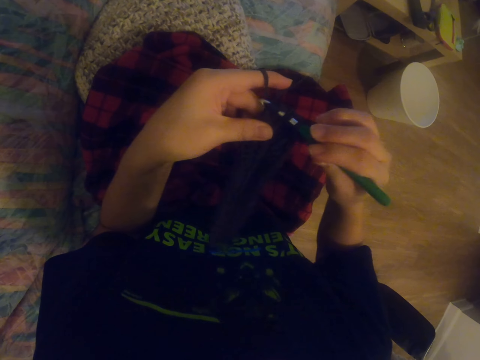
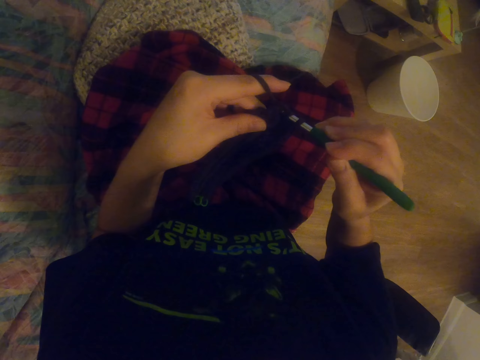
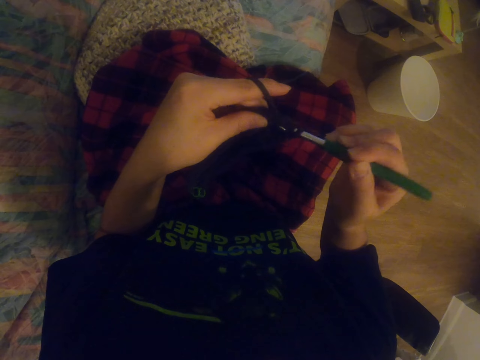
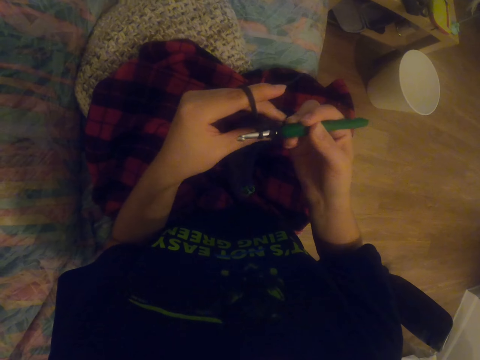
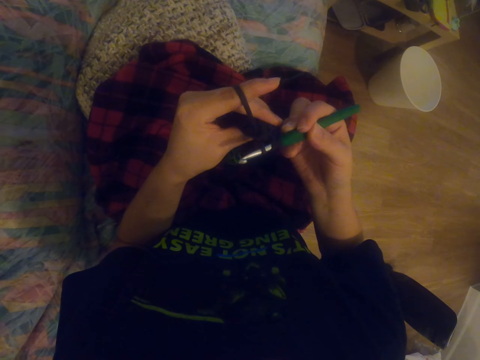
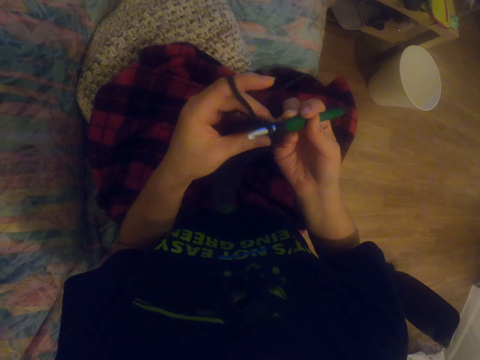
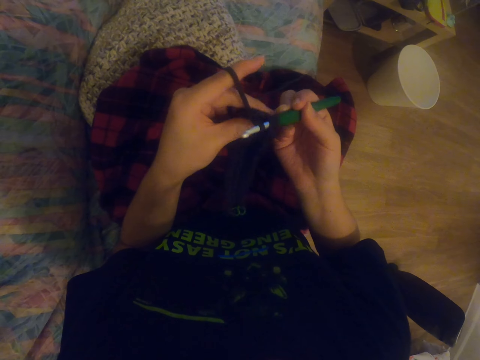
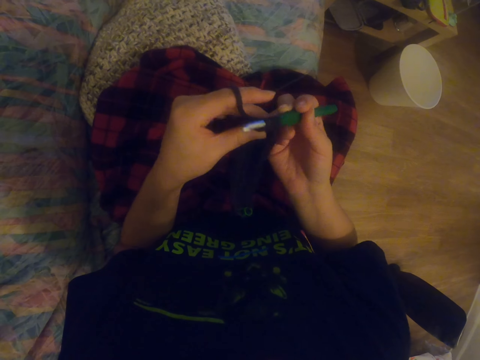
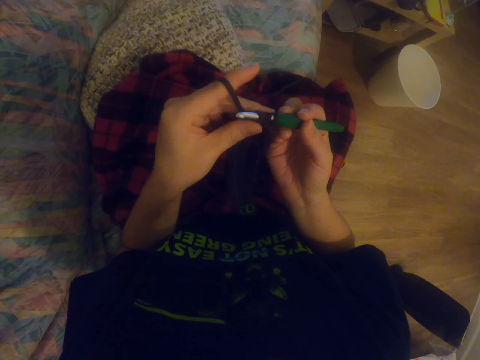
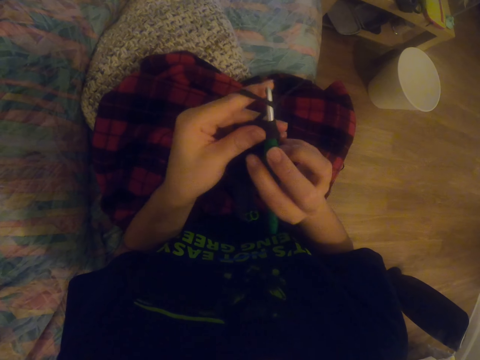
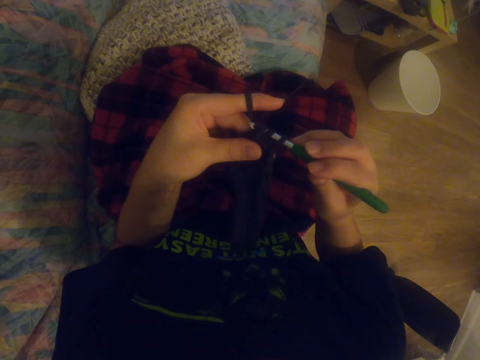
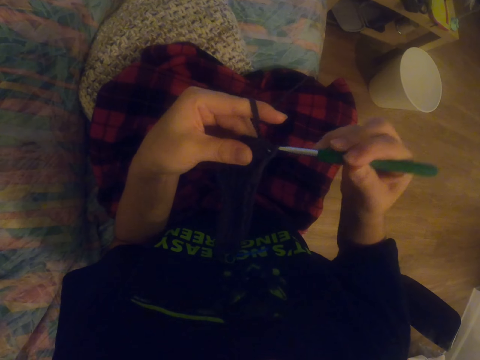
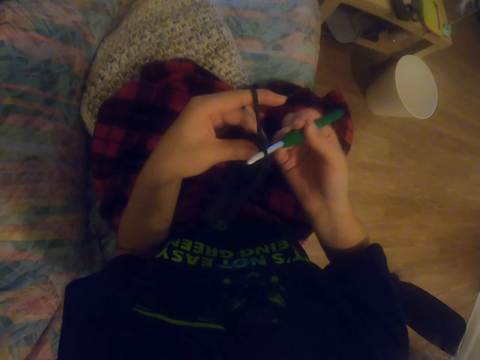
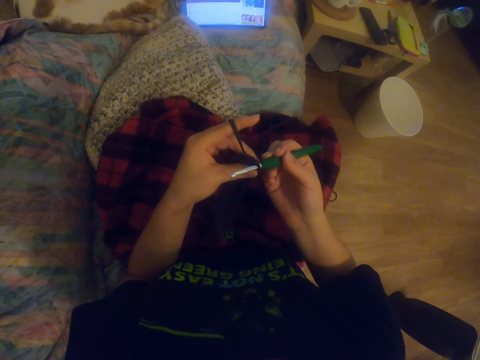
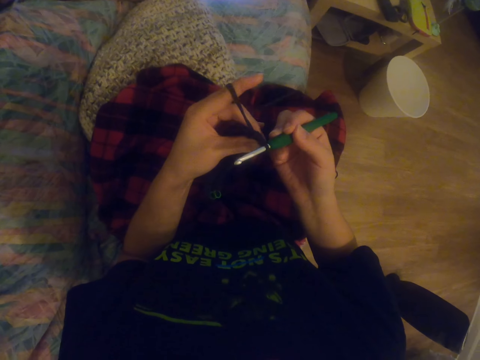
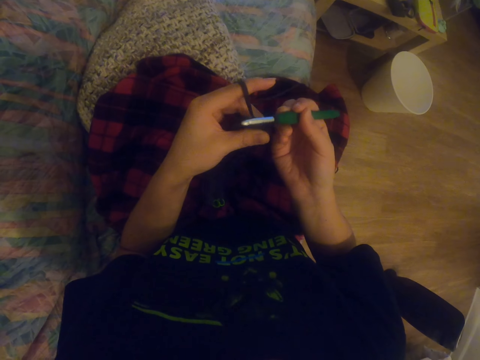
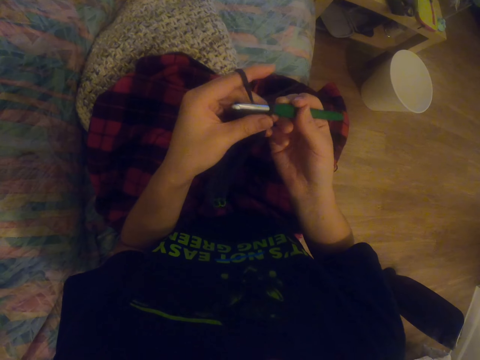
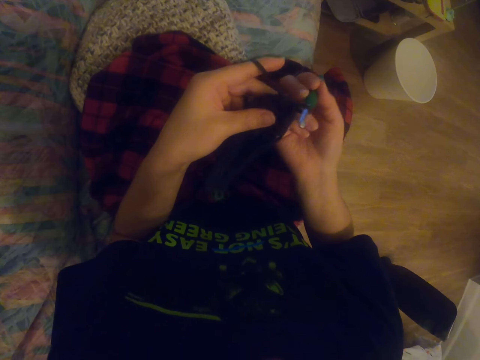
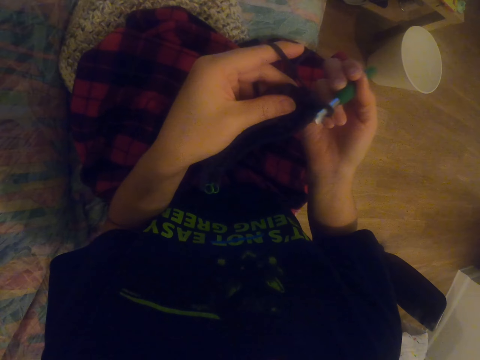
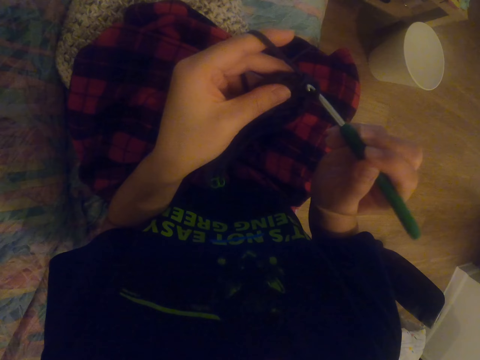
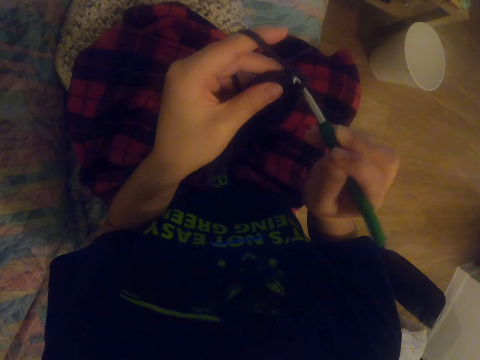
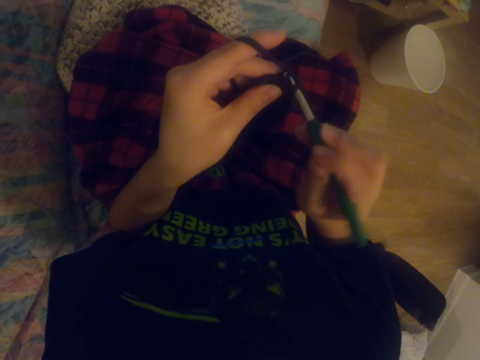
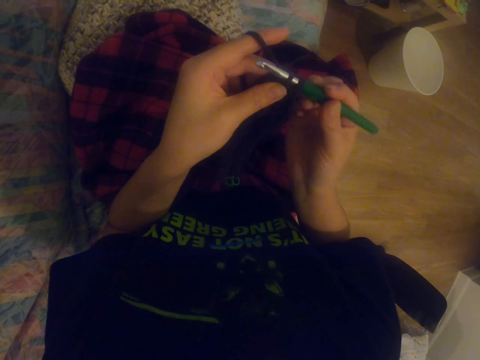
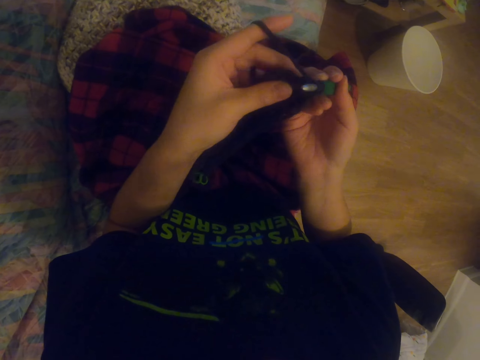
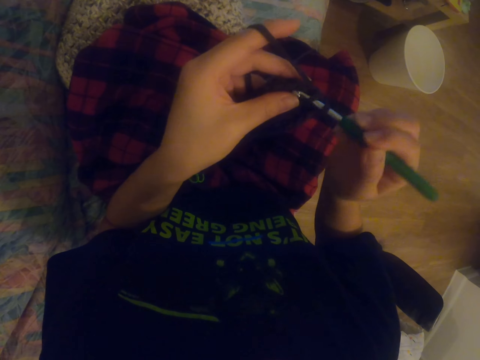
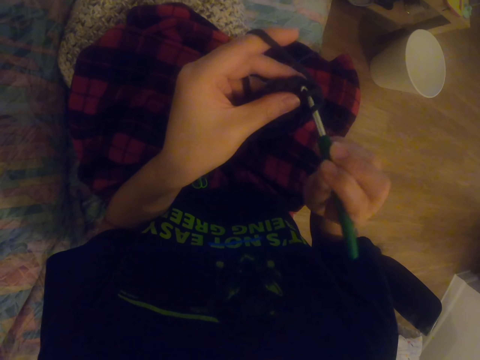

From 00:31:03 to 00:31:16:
The camera wearer knits a sock with the knitting needle. They knit it again. They stare at the tablet. They knit the sock with the knitting needle.

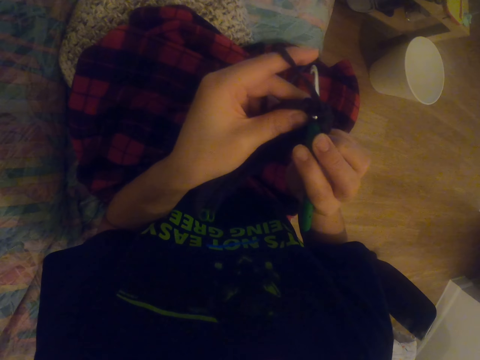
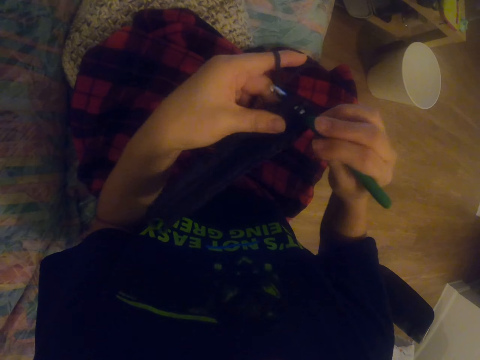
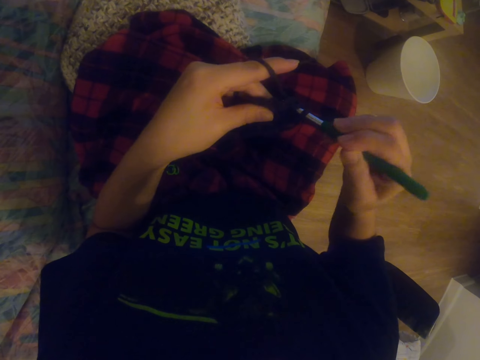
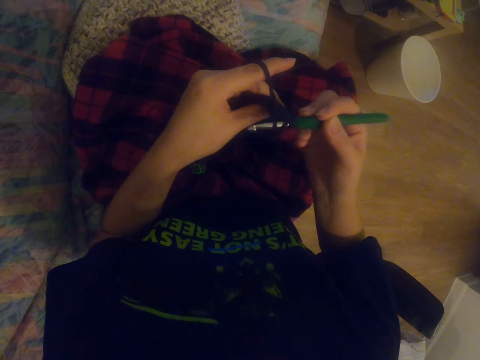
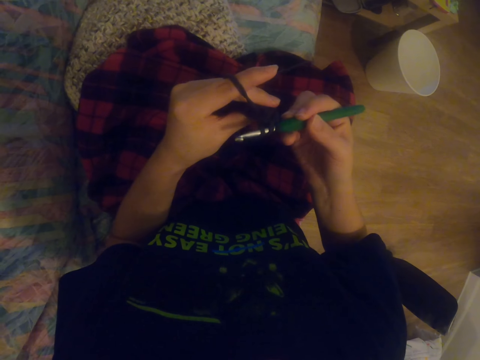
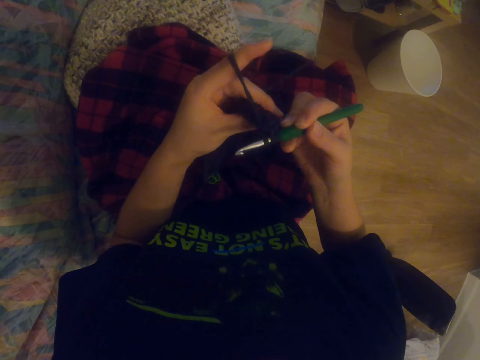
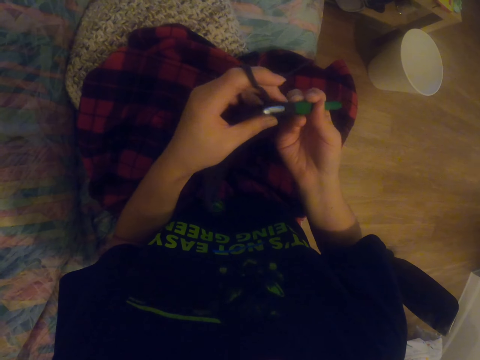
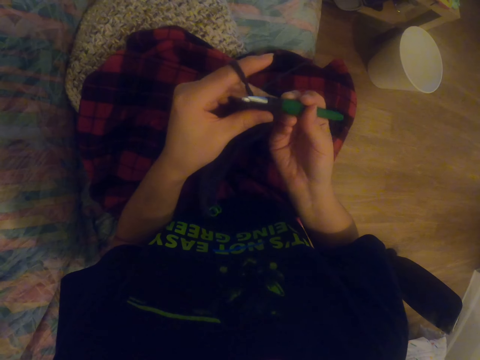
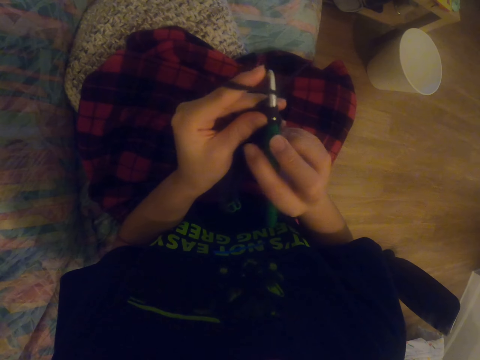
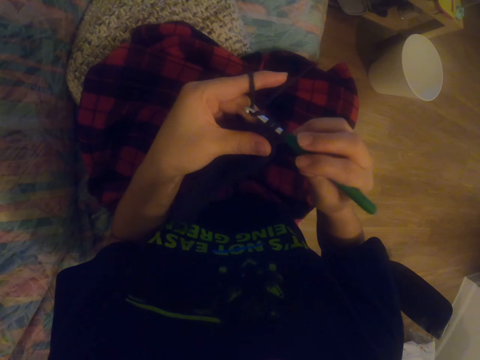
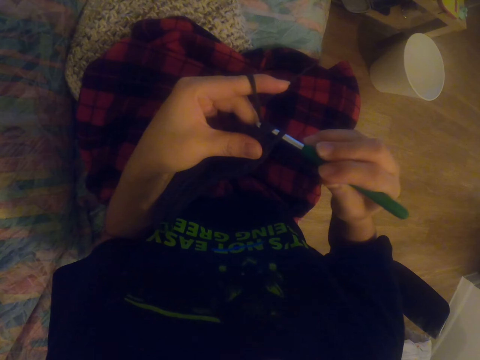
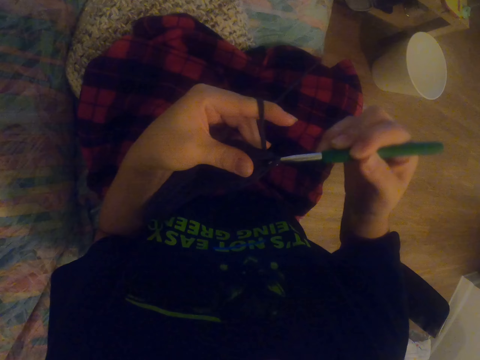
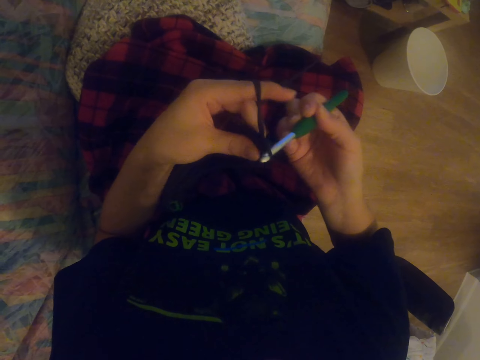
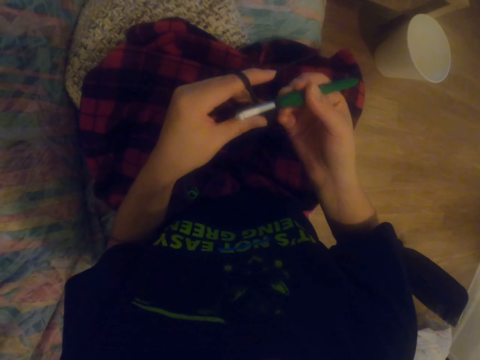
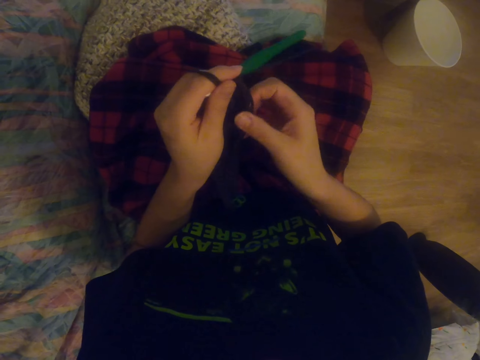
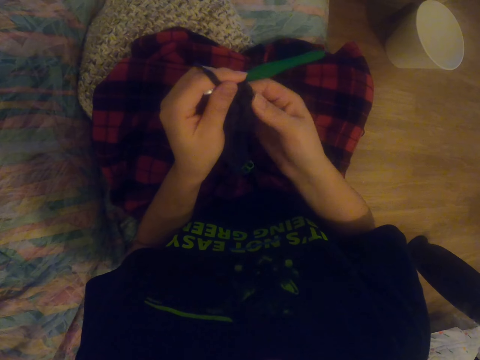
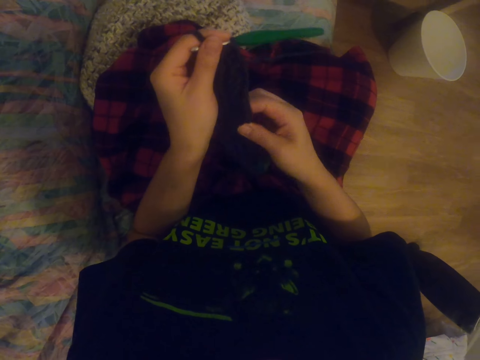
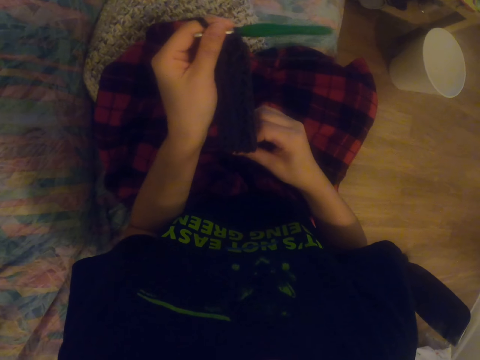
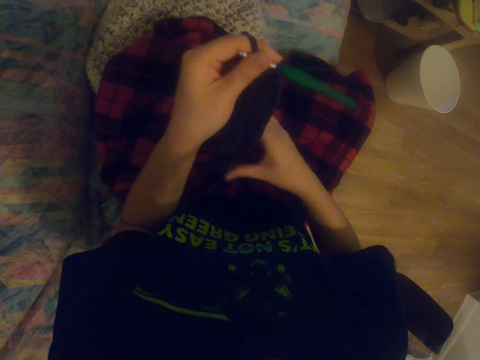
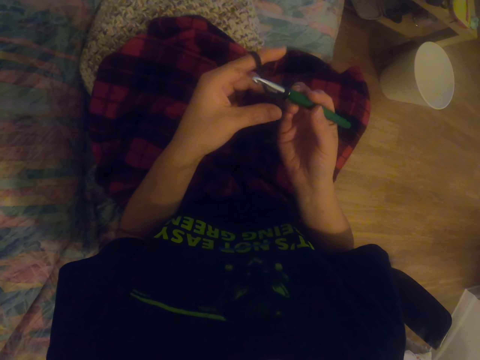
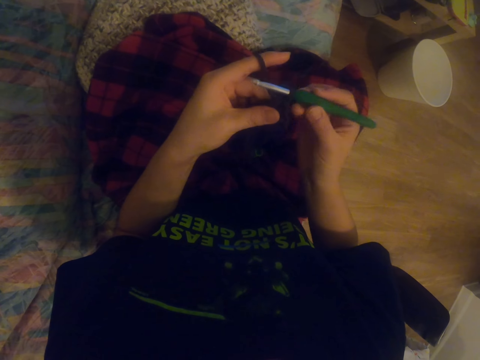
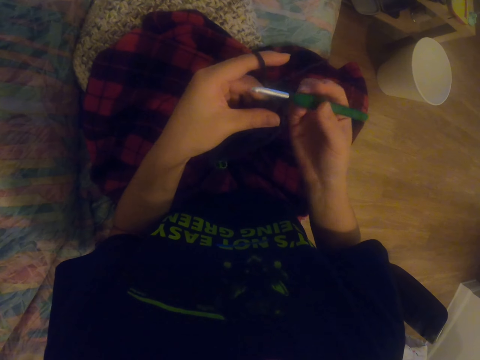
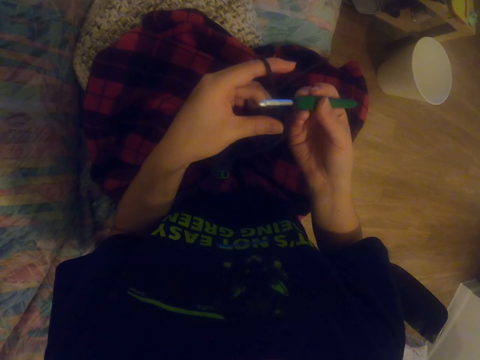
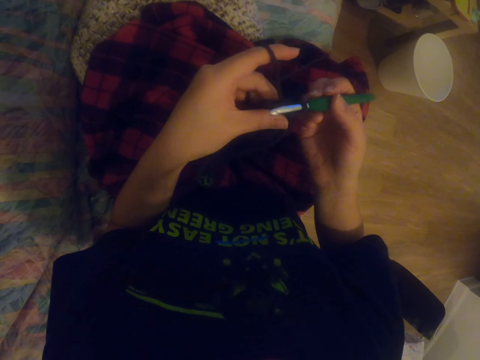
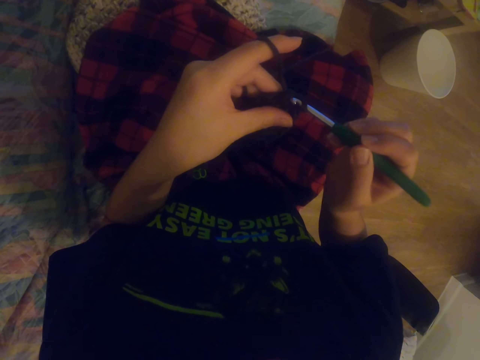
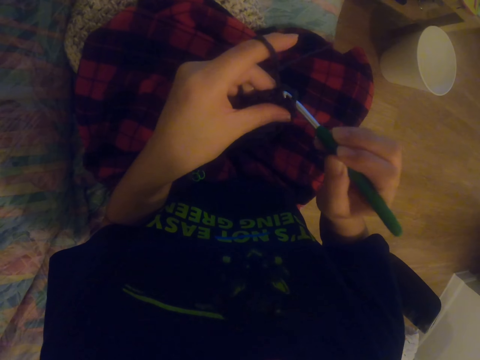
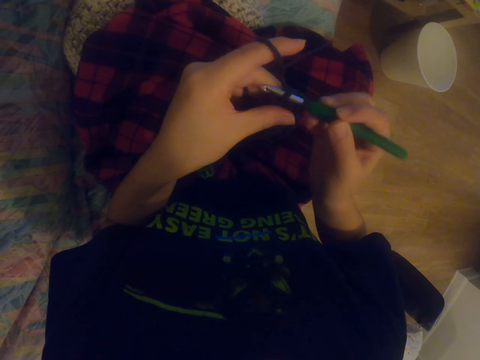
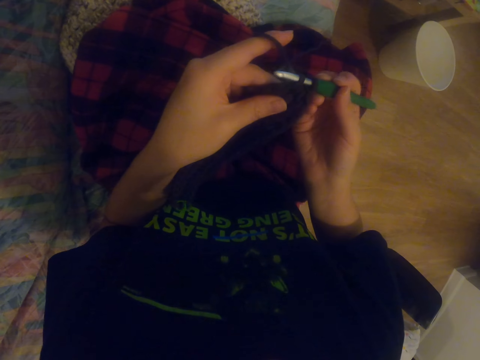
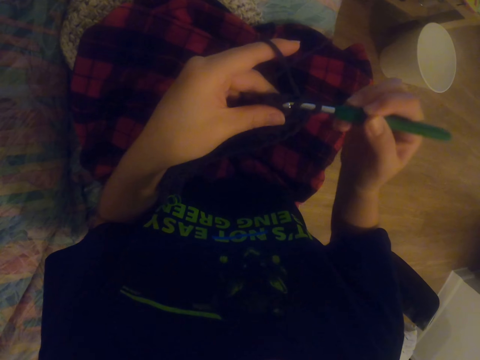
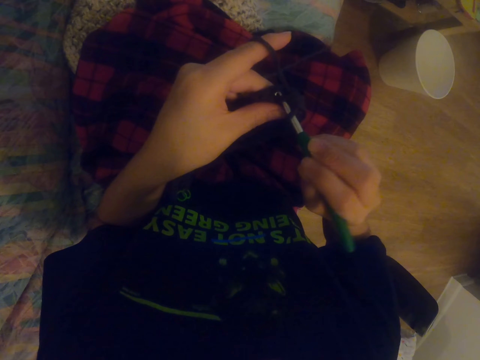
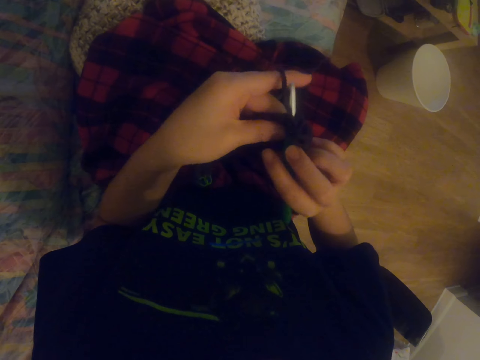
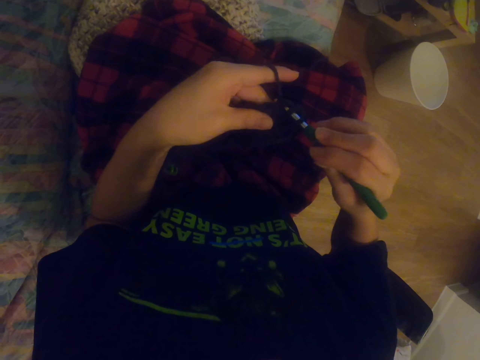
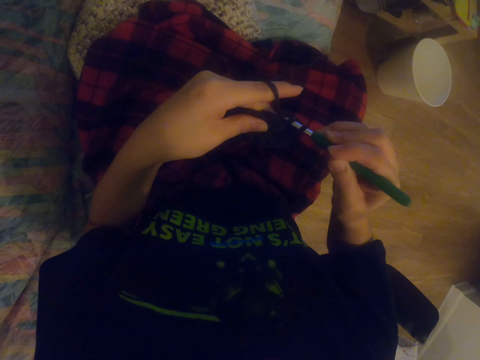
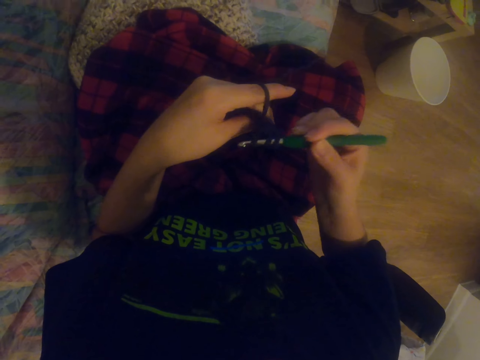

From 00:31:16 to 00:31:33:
The camera wearer knits a sock with the knitting needle. They straighten the sock. They stretch the fabric. They hold the crochet hook. They knit the sock with the knitting needle.
